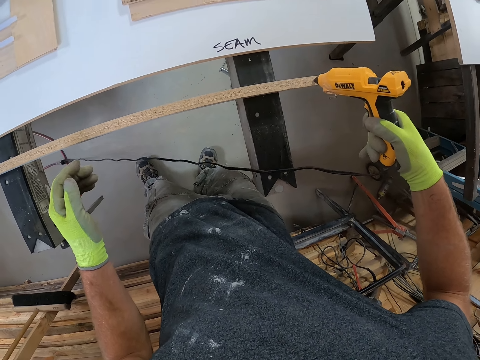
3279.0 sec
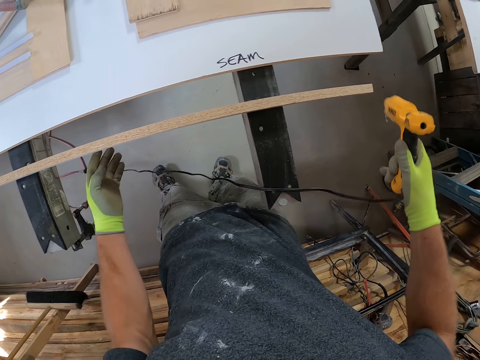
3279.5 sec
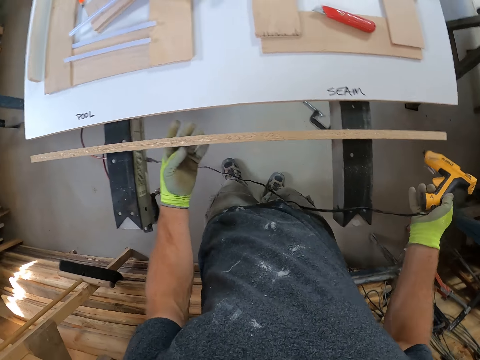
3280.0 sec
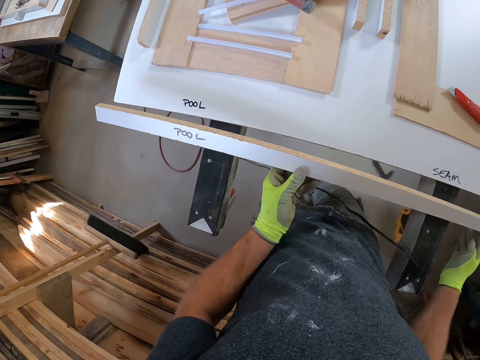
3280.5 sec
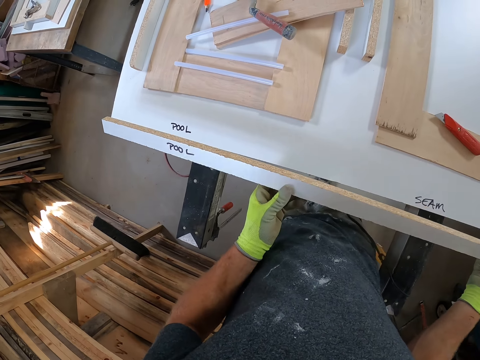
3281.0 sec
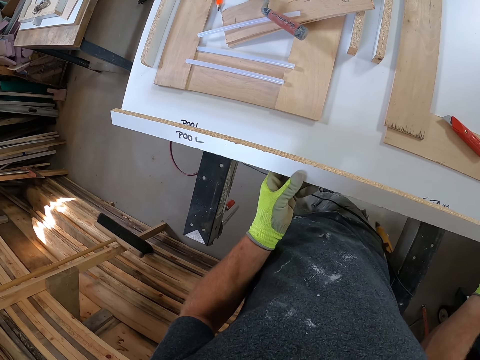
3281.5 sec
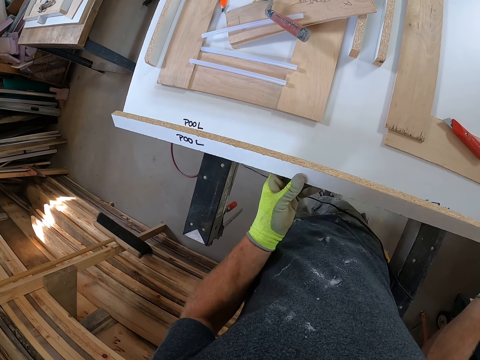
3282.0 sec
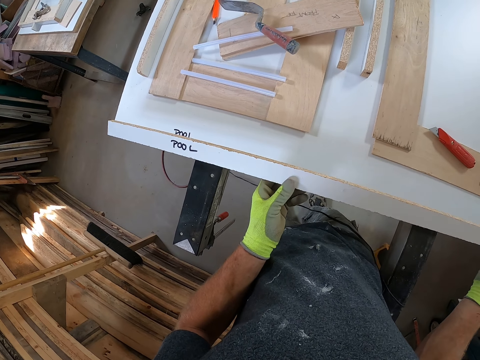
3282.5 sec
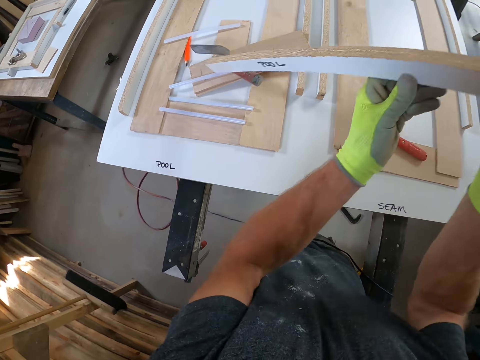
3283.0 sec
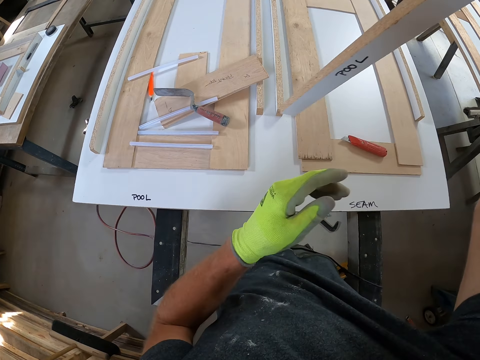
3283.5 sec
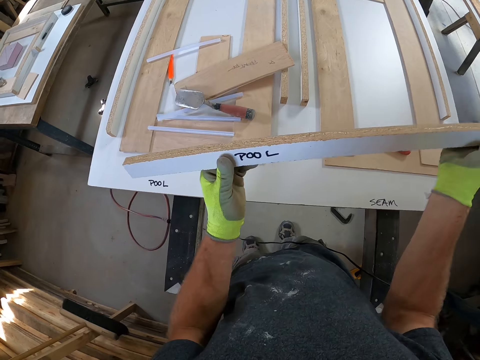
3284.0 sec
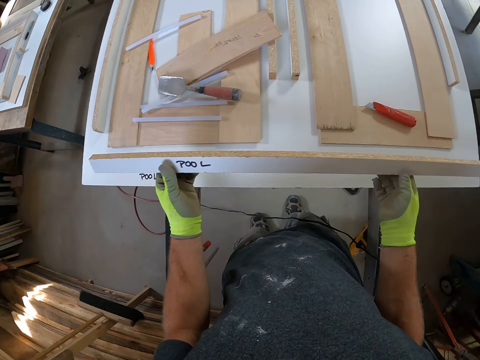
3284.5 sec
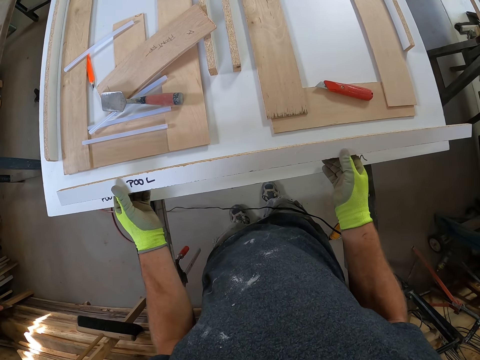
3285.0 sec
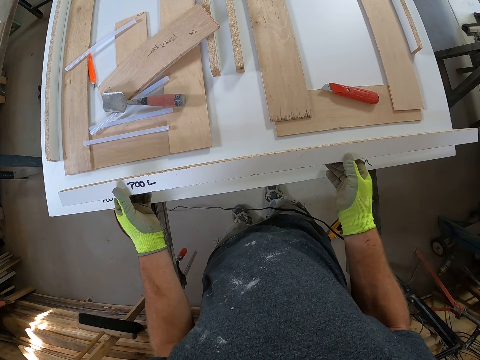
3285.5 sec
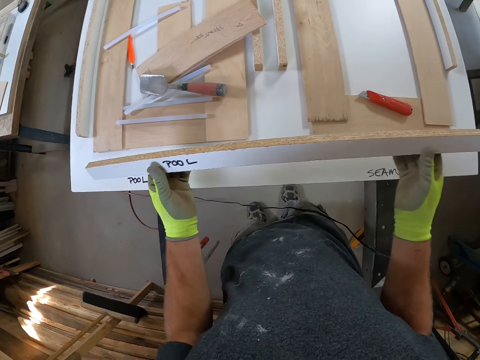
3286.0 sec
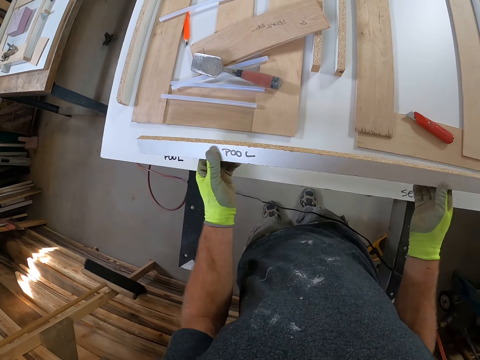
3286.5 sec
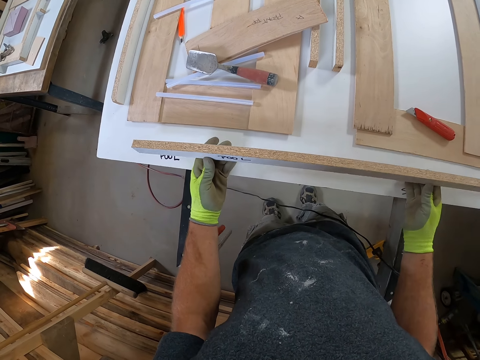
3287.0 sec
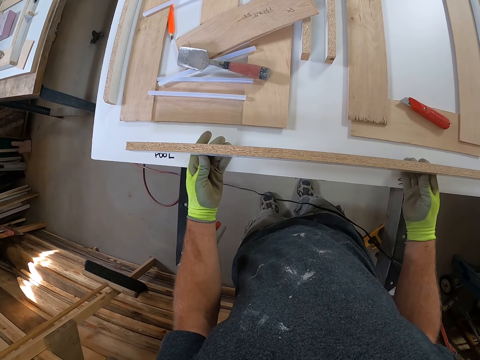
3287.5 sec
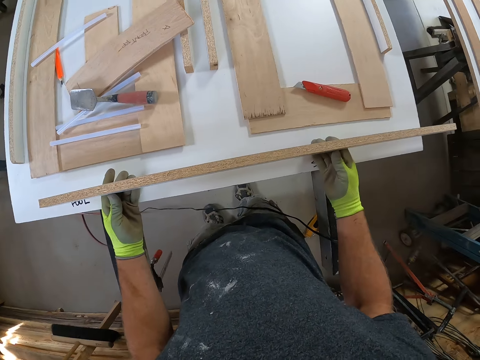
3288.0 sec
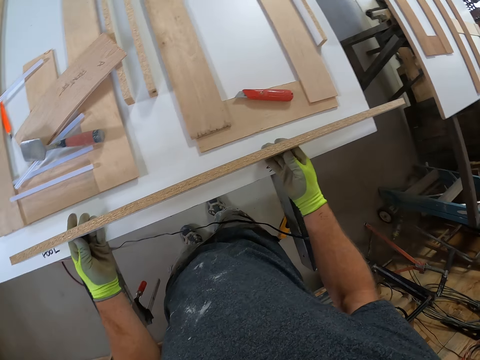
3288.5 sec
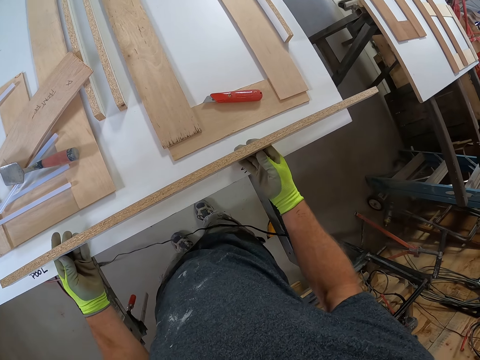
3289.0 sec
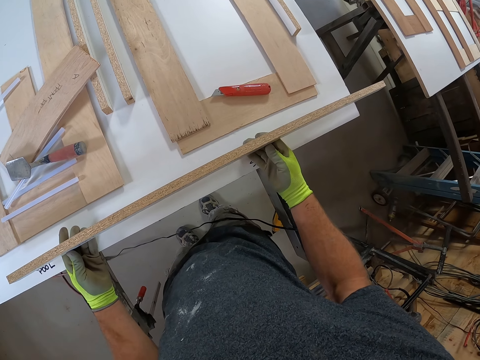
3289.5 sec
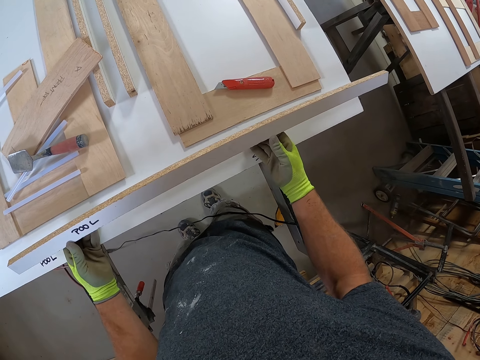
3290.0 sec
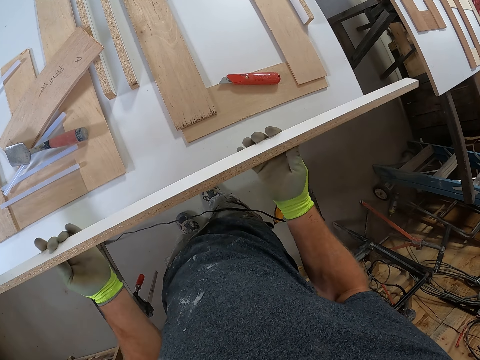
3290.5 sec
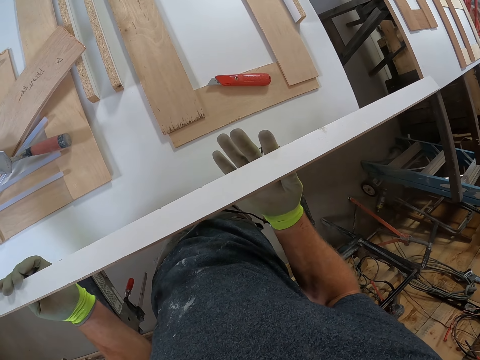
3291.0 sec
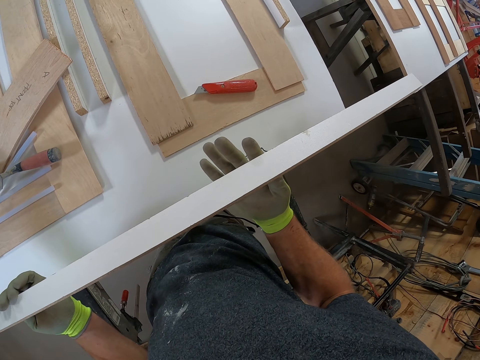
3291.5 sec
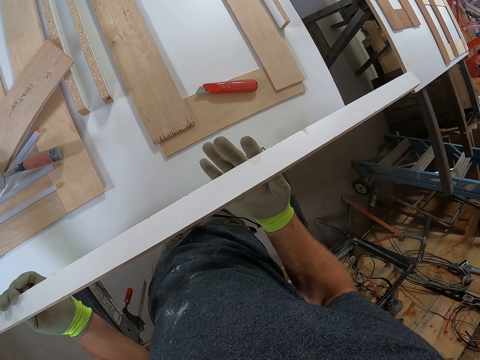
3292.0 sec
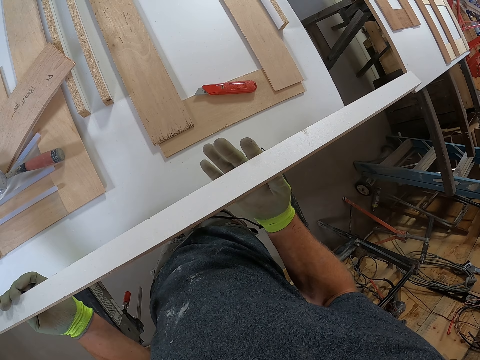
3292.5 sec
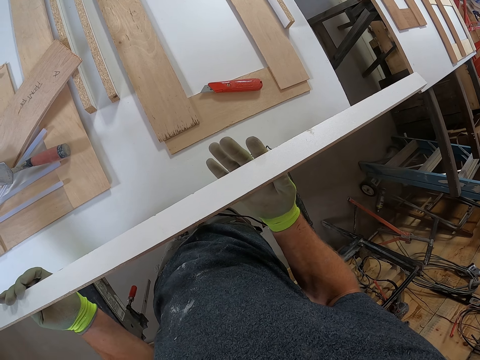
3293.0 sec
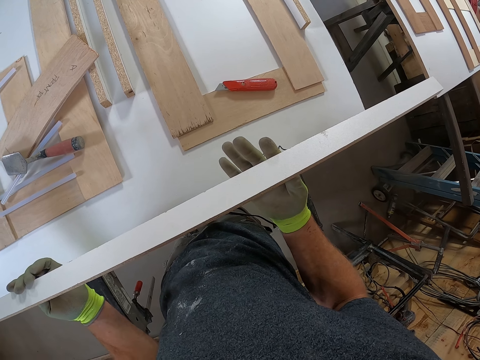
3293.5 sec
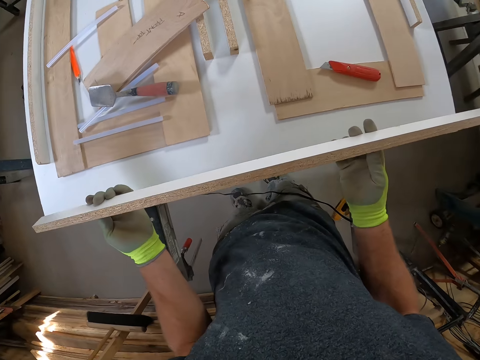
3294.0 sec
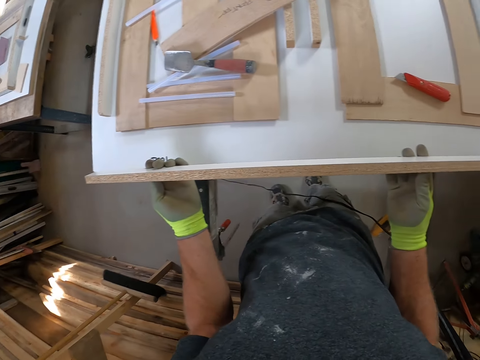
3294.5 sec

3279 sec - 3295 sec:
The camera wearer picks up the piece of wood. He drops the glue gun in his right hand on the floor. He holds the wooden plank with his two hands. He looks at the piece of wood. He places his two hands on the table. He holds the wooden plank with his two hands.

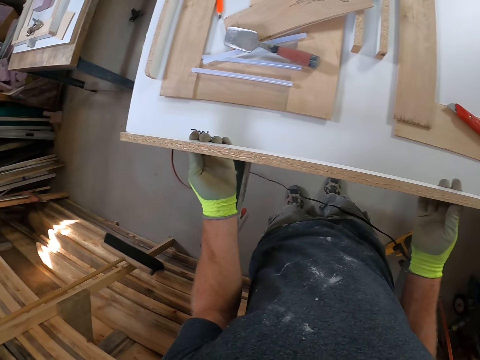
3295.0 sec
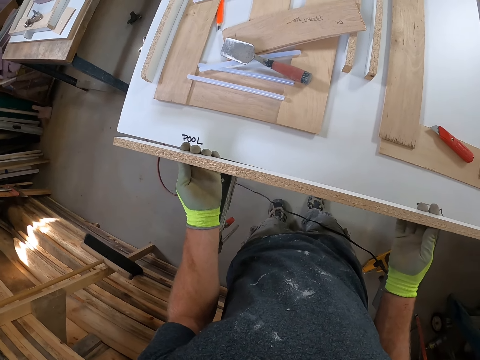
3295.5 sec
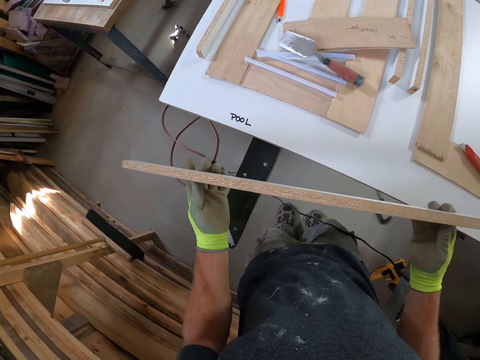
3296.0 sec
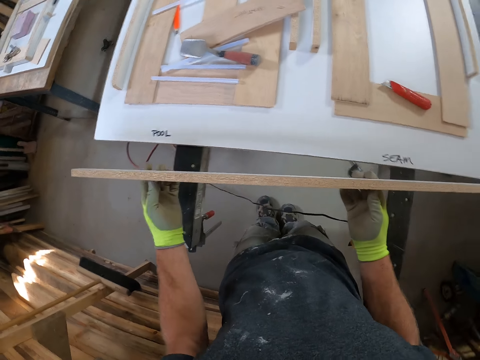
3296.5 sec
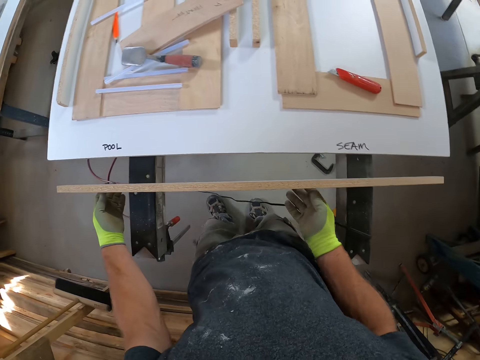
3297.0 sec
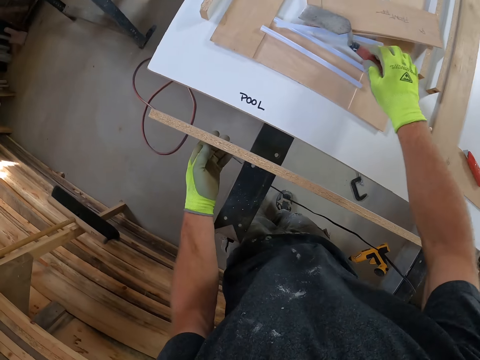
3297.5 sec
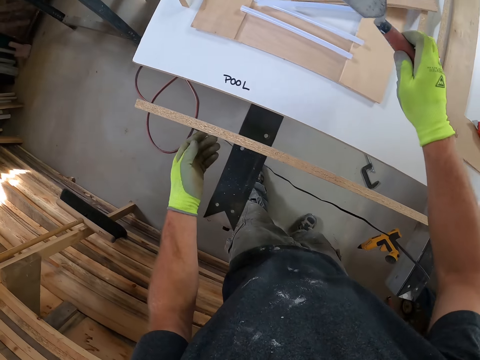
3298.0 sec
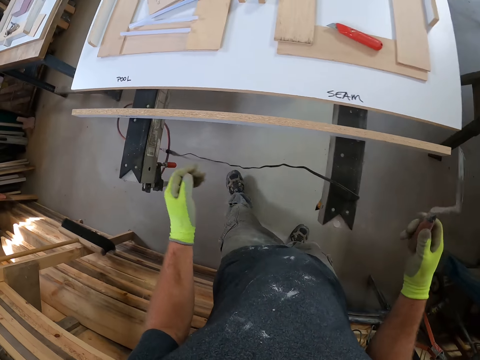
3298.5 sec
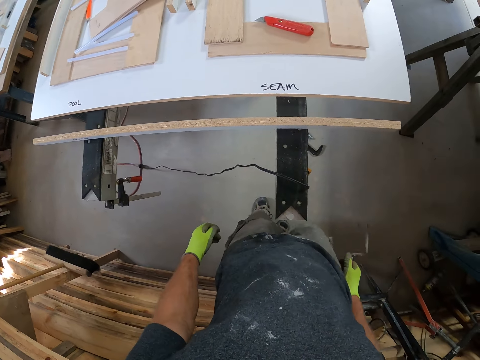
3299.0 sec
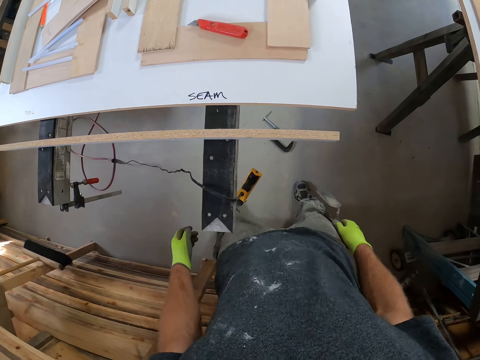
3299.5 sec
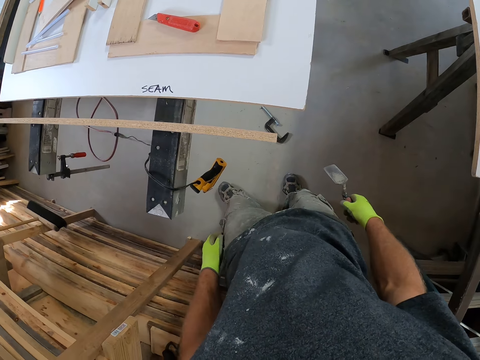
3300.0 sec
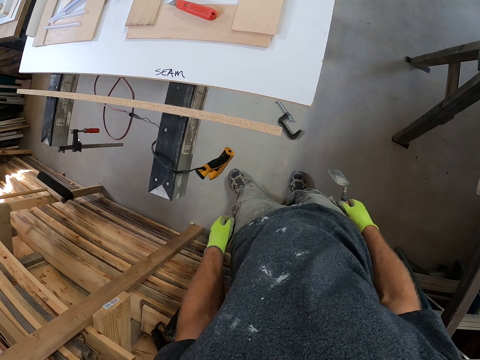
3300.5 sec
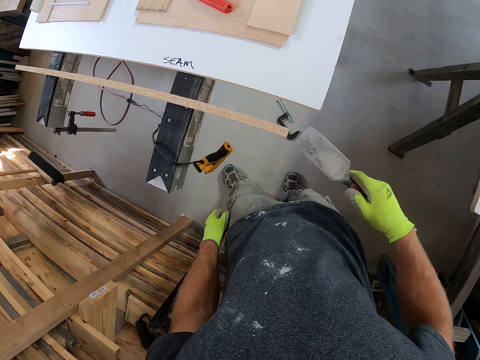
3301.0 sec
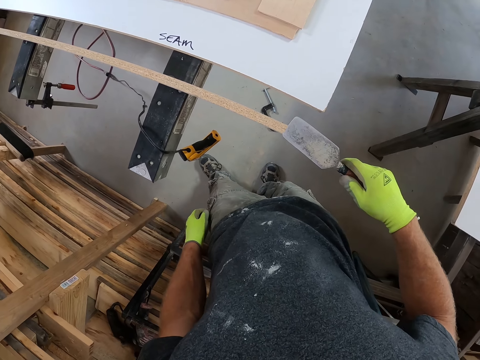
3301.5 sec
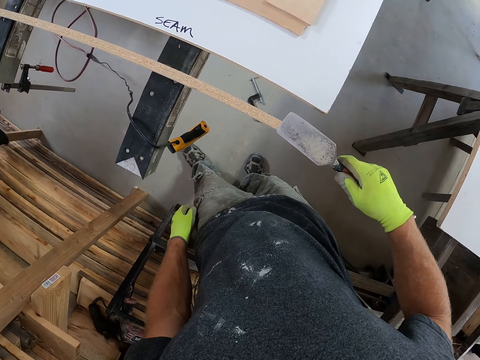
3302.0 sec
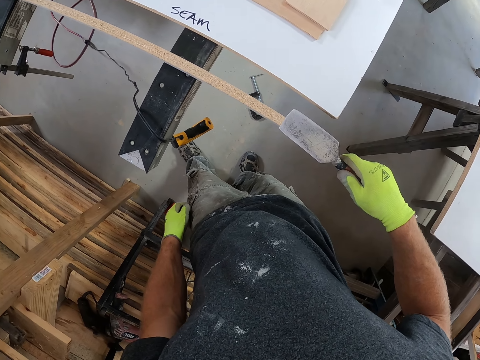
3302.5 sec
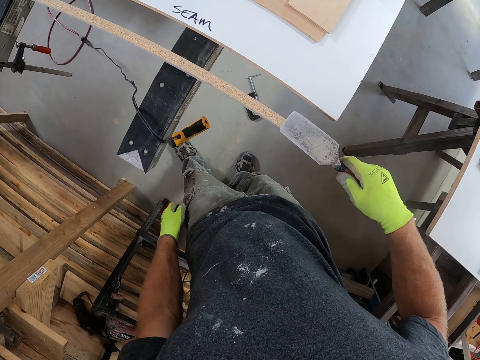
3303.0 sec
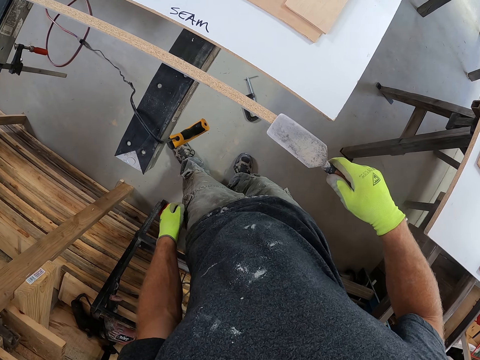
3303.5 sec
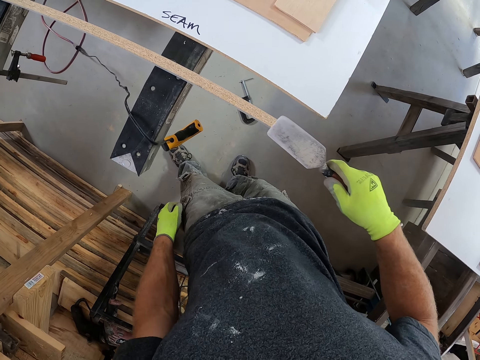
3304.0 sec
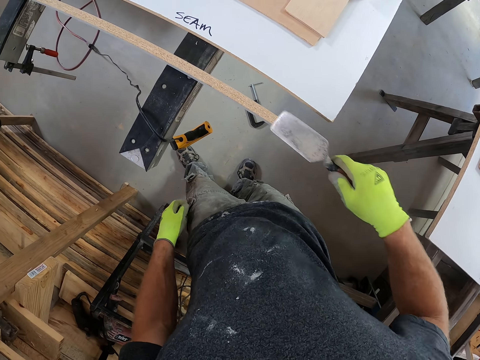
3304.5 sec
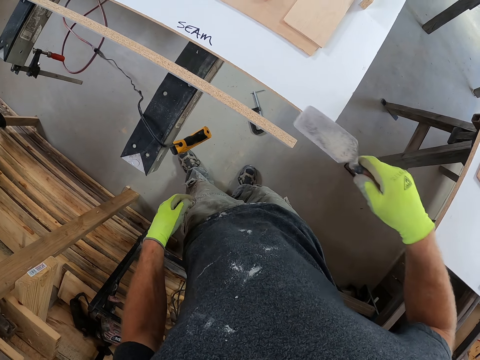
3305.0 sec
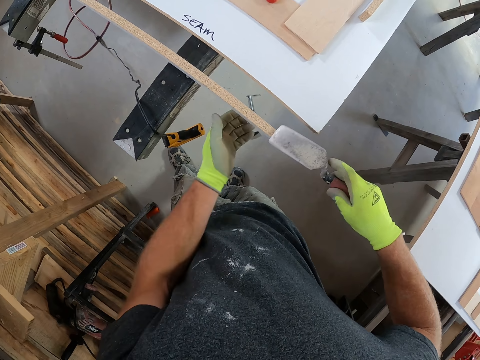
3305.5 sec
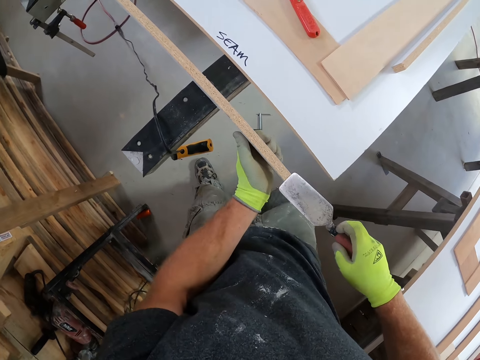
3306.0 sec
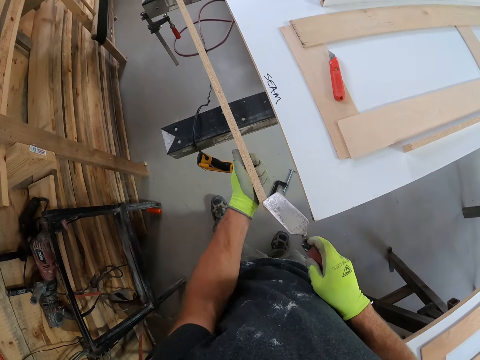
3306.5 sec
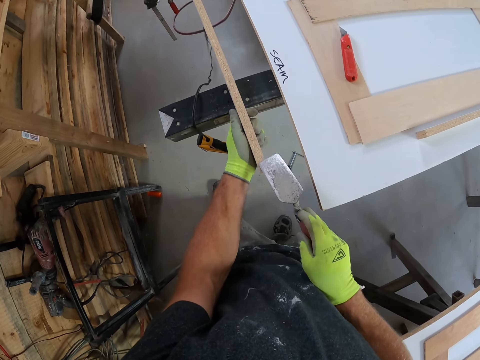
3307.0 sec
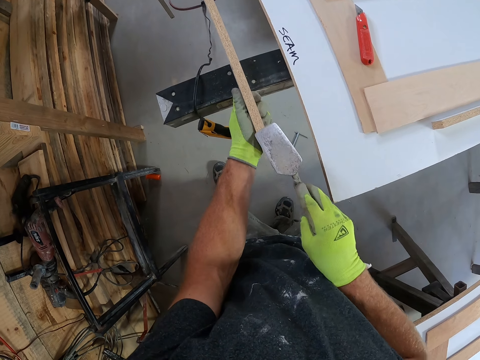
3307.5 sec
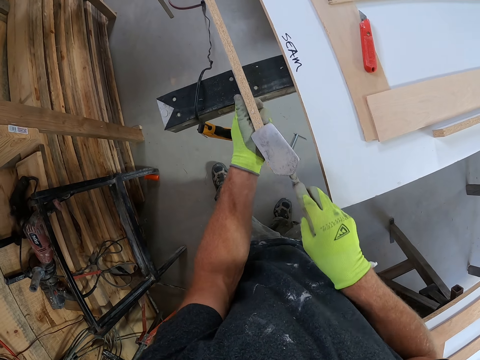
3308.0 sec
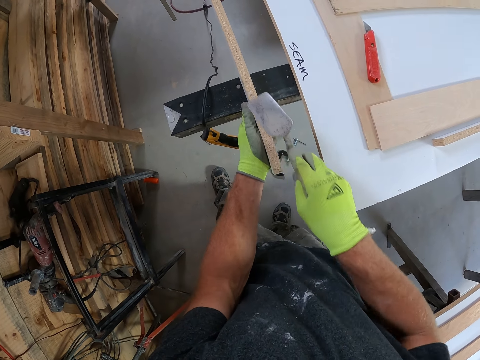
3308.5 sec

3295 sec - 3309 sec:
The camera wearer puts the piece of wood on the bench. He picks up the hand trowel from the work bench with his right hand. He walks. He looks at the piece of wood. He scrapes the wooden plank with the hand trowel in his right hand.
